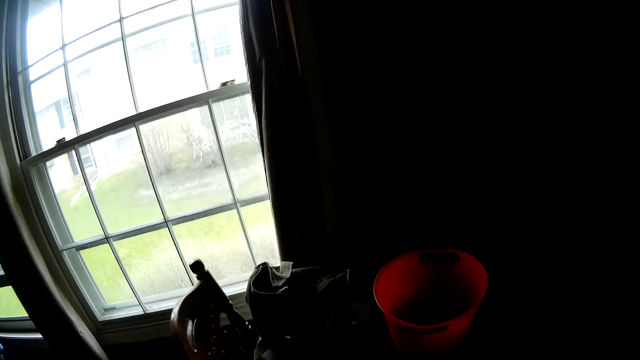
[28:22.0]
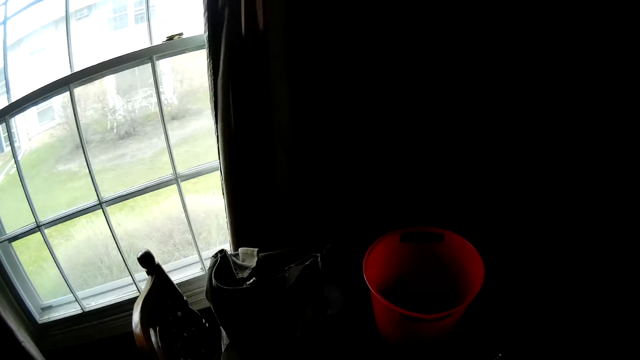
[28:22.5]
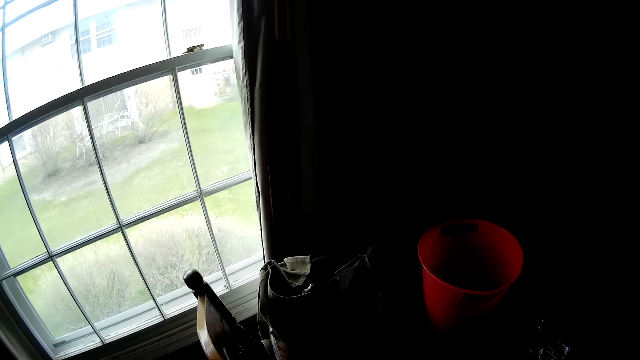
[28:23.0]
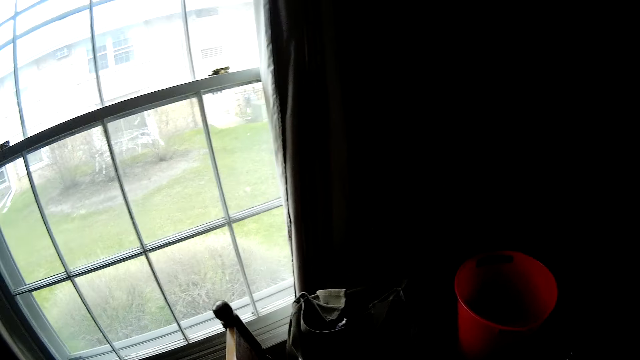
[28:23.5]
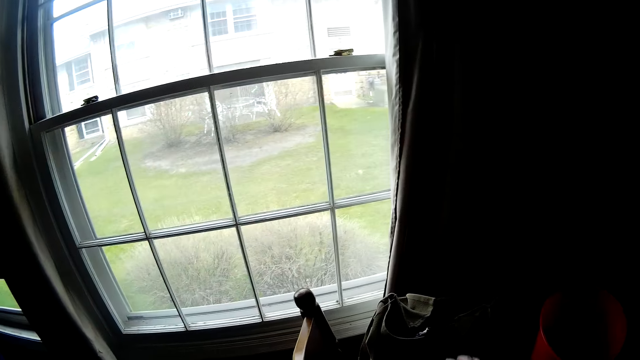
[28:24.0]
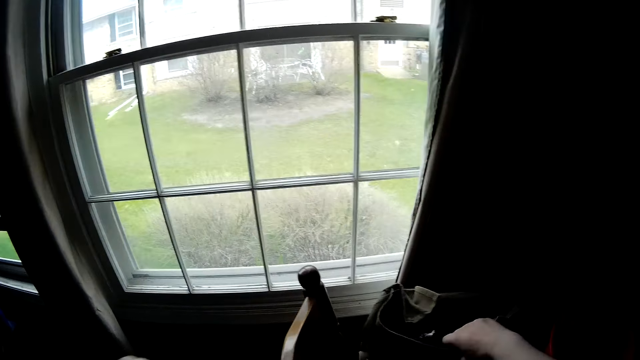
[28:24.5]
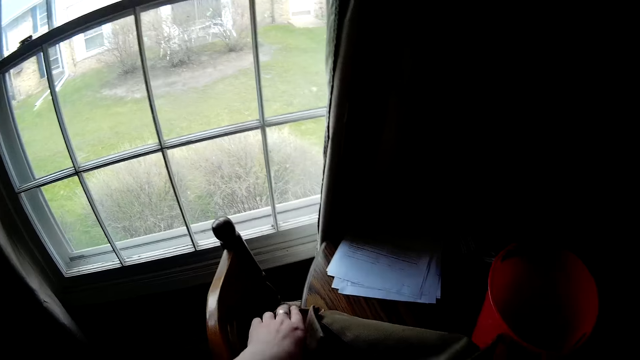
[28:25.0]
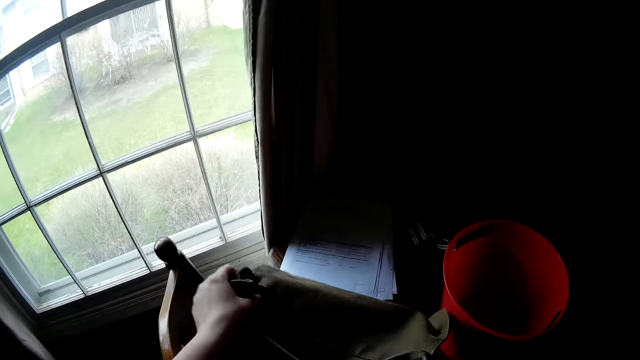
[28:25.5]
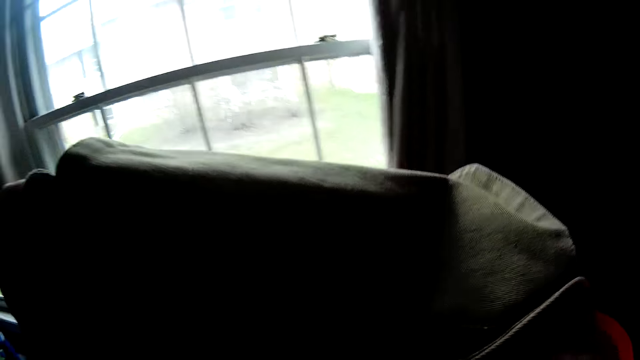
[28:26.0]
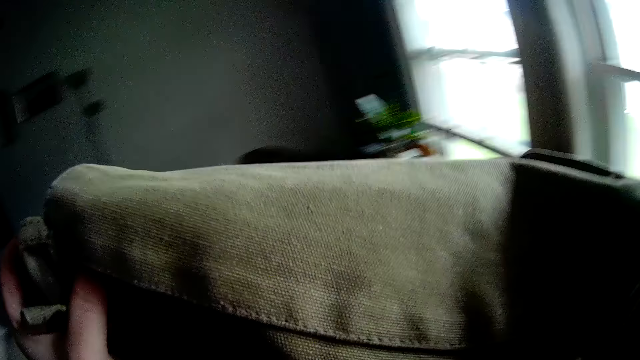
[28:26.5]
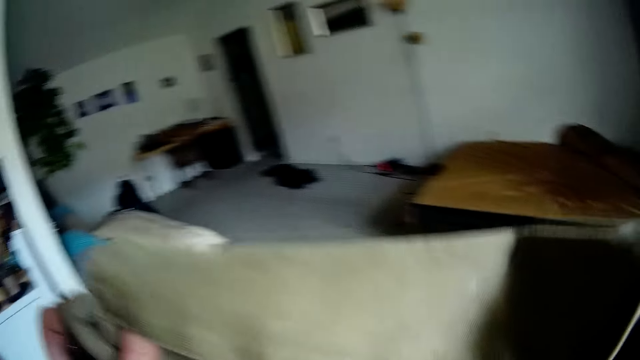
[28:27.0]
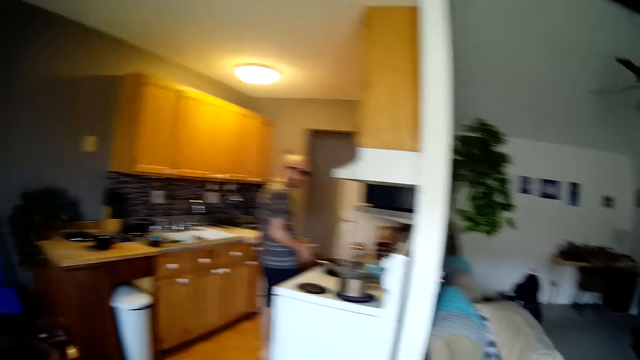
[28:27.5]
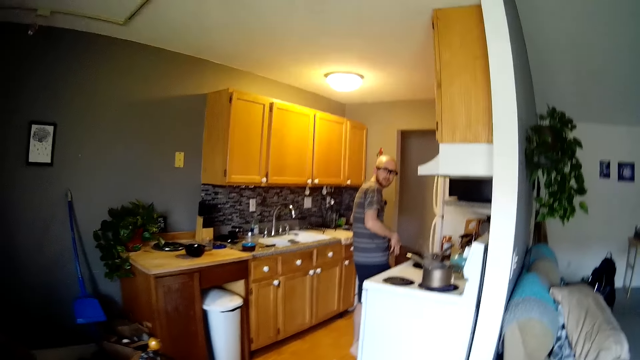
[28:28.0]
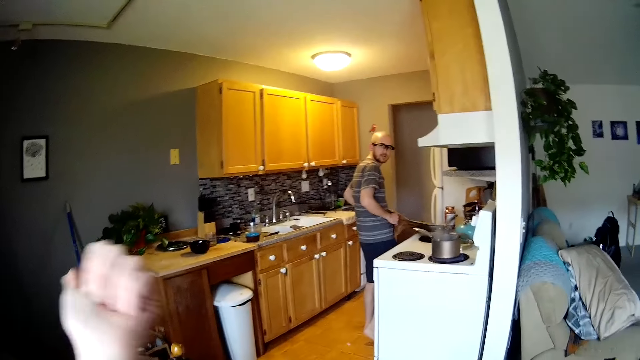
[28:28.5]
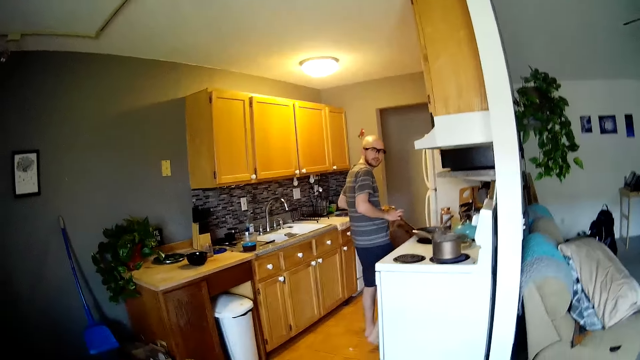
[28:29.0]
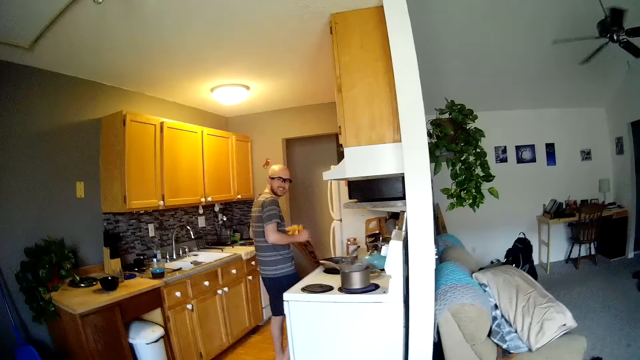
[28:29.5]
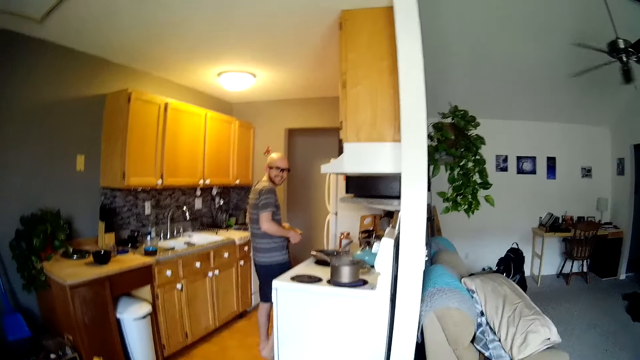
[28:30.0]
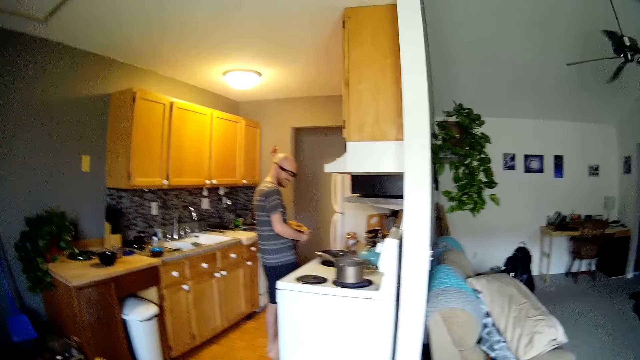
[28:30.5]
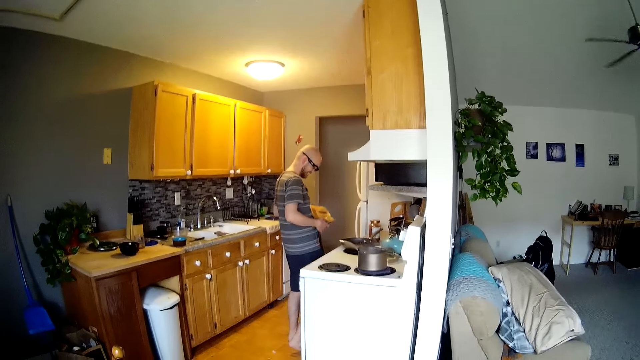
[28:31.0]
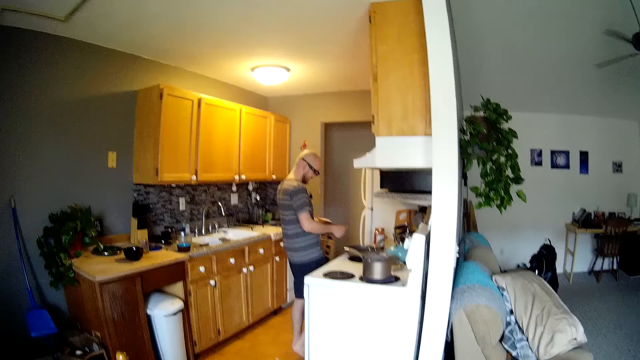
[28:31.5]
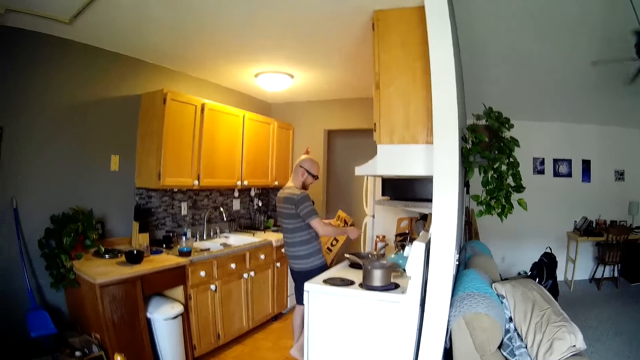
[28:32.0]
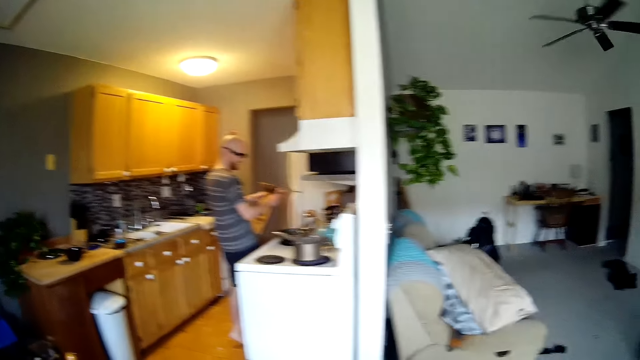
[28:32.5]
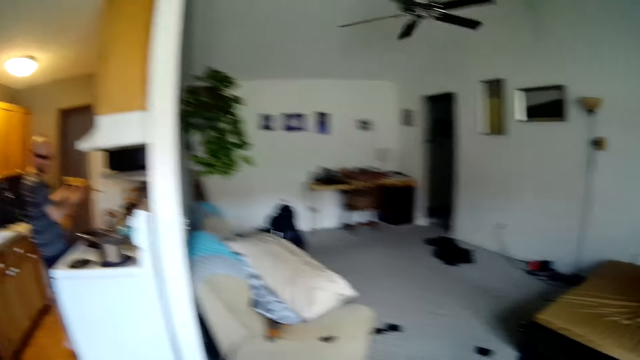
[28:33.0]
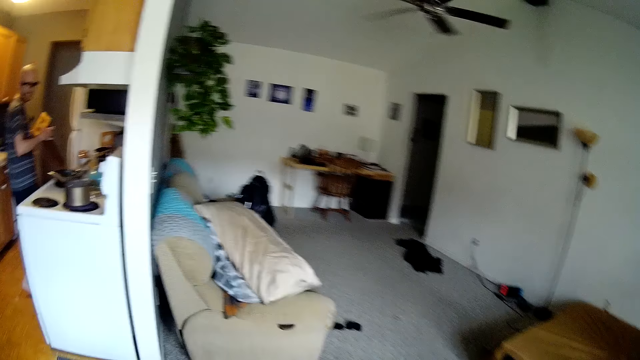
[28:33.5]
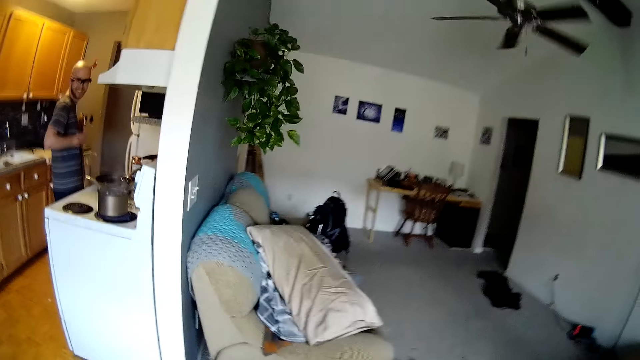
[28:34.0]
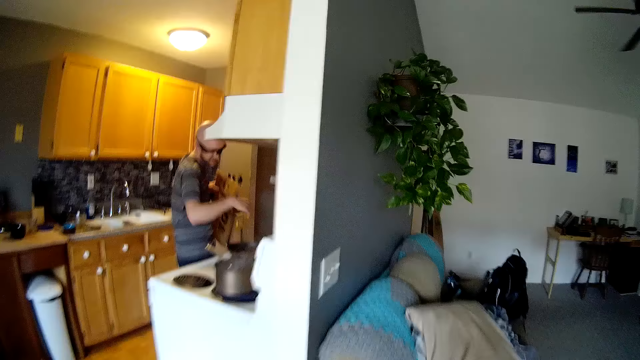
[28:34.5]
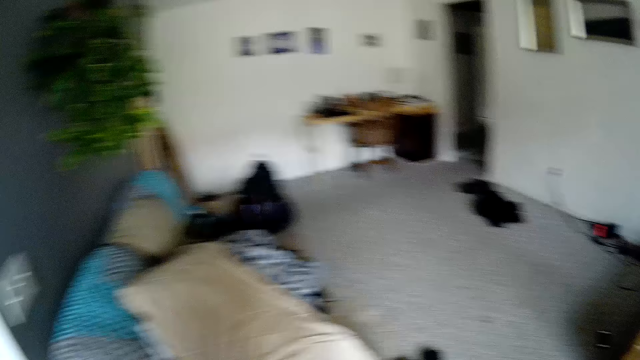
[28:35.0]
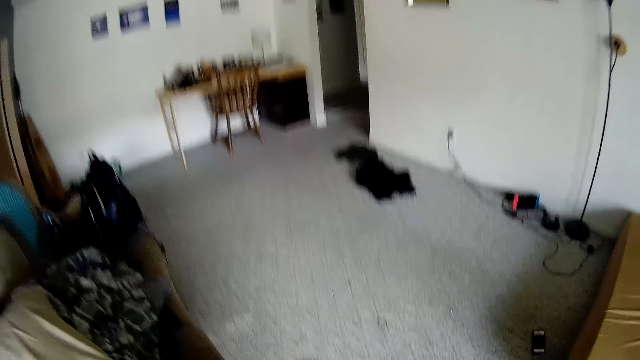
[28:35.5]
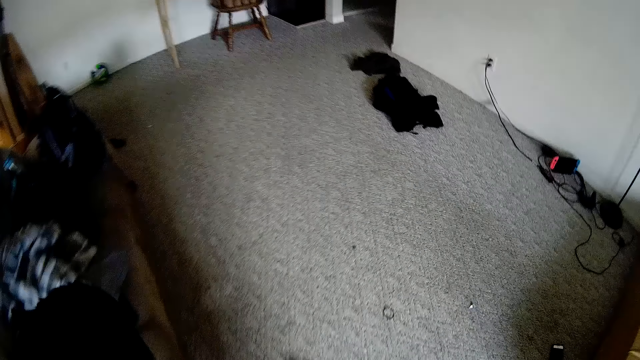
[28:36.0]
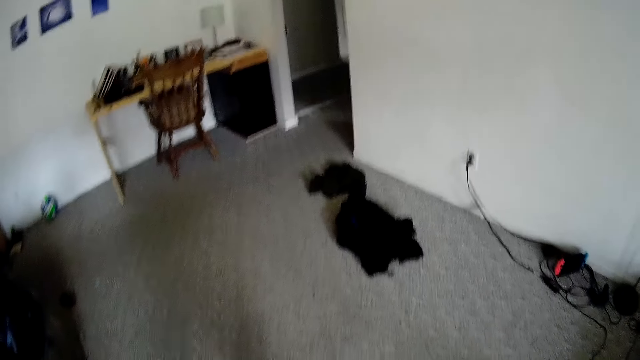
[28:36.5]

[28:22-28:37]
The camera wearer moves a bag on the table with her right hand. She picks the bag from the table. She holds the bag with her left hand. She carries the bag from the table with both hands. She converses with a man. The man folds a paper bag with both hands. The camera wearer converses with the man.

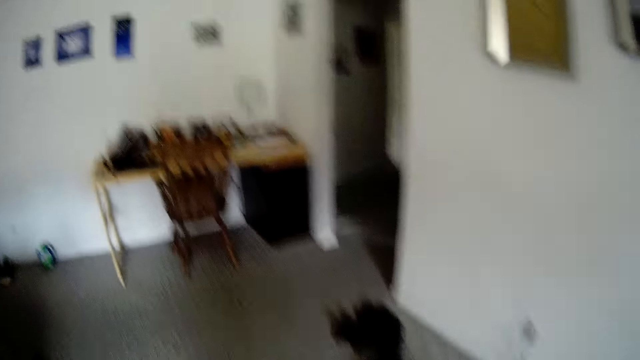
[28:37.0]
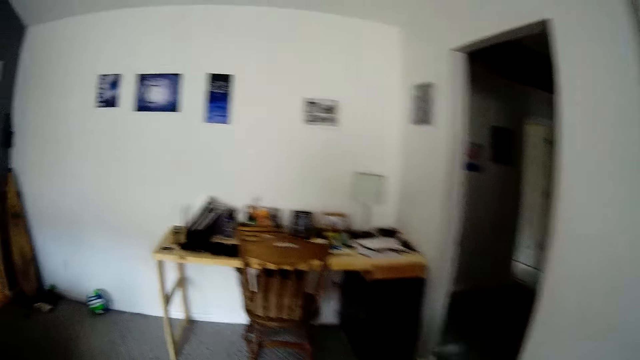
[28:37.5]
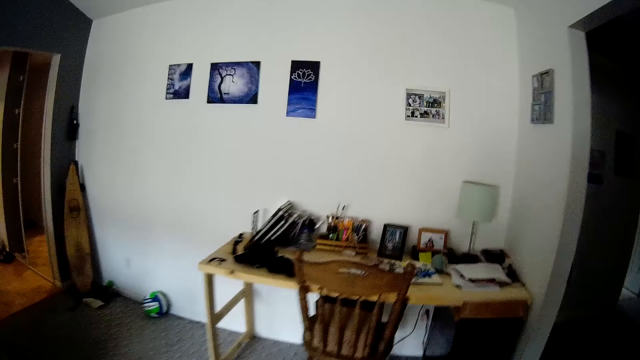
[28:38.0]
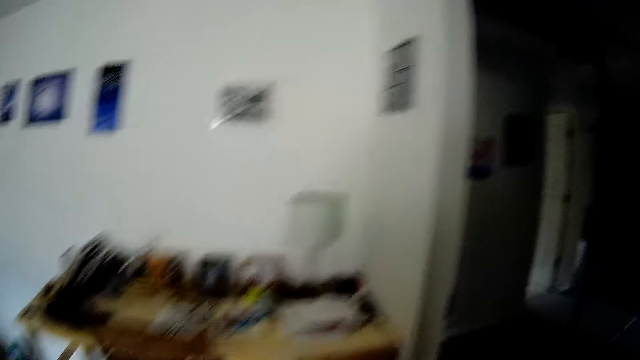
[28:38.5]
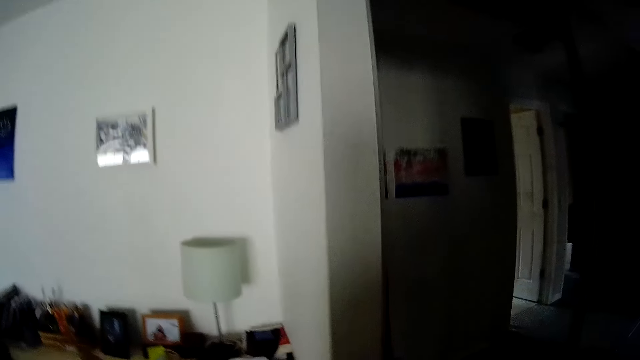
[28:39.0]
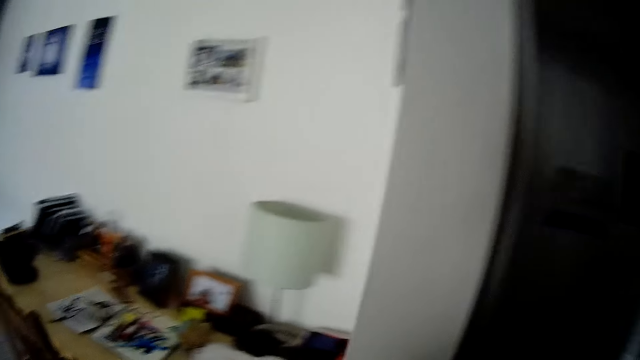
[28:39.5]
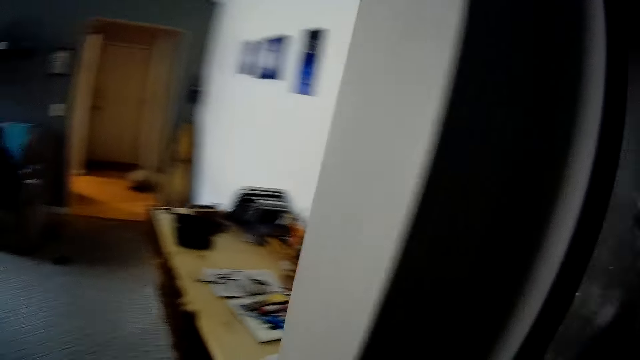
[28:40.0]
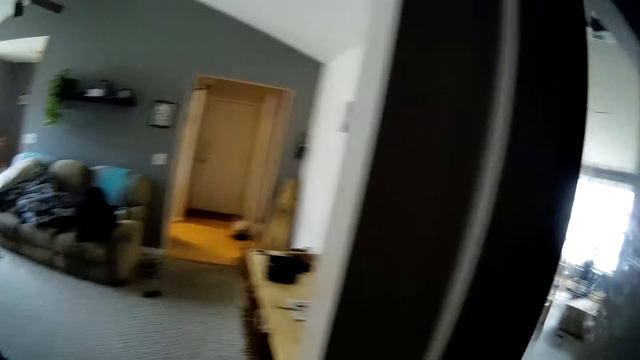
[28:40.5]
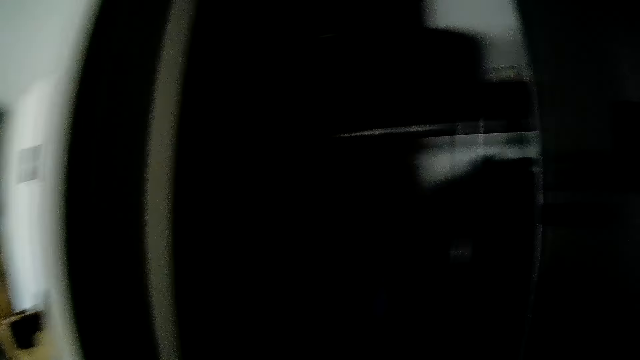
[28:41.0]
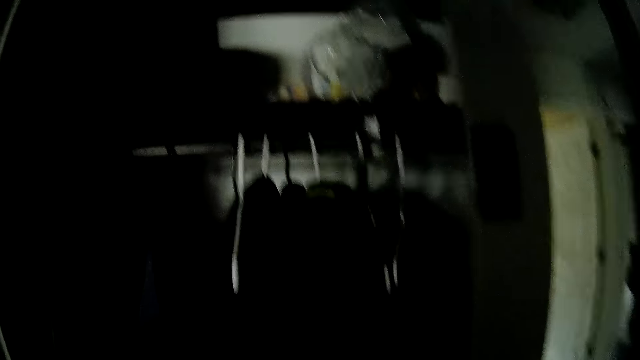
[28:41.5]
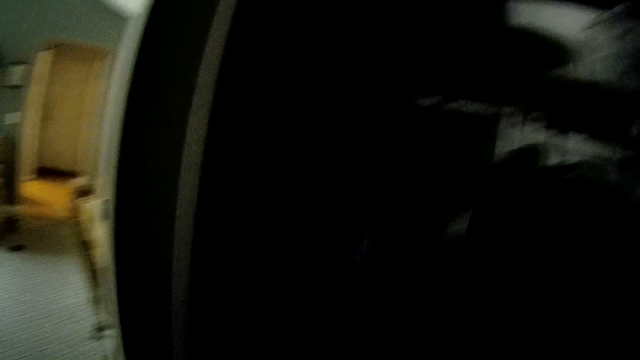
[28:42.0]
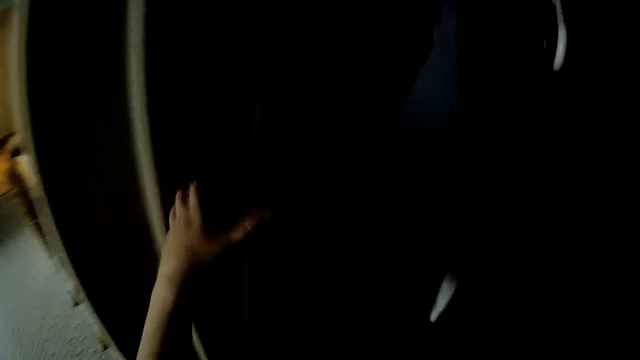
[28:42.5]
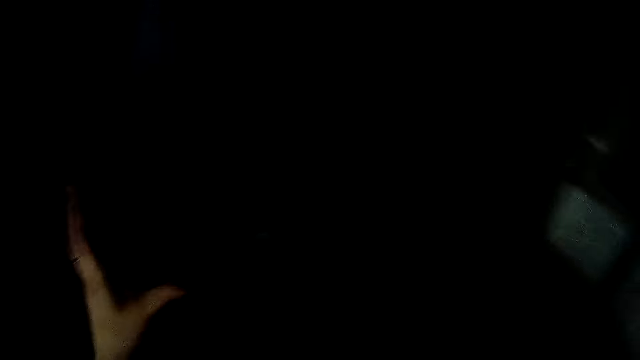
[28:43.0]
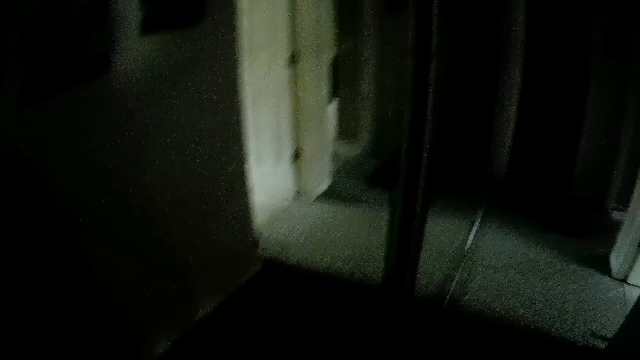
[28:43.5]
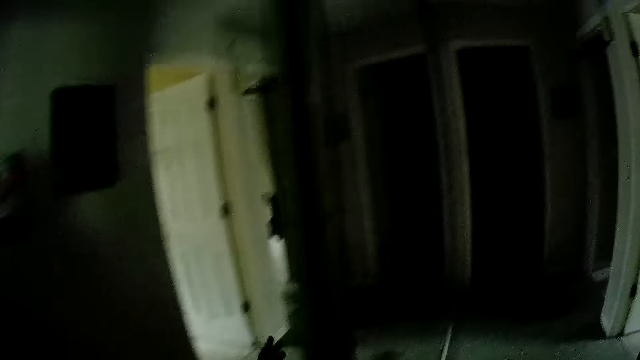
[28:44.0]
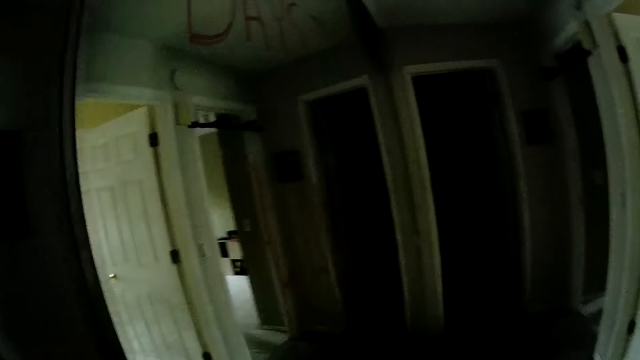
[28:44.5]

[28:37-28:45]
The camera wearer opens a closet. She touches some clothes with her left hand.
